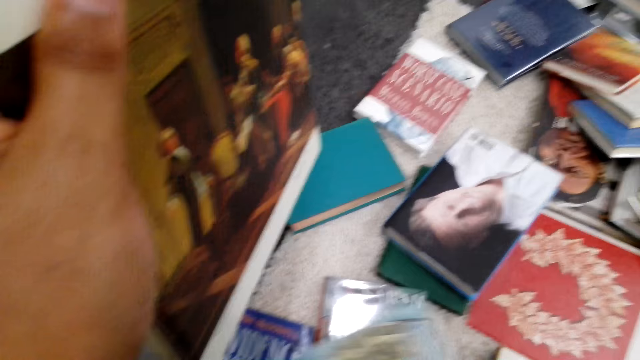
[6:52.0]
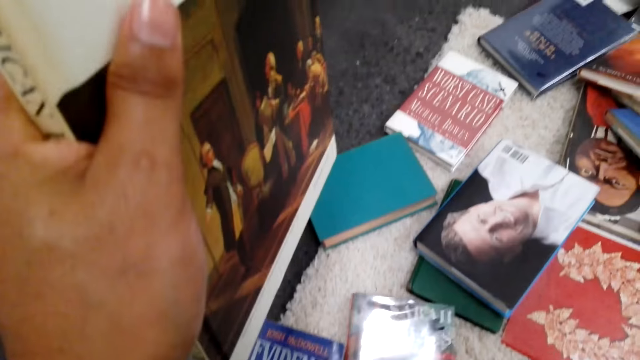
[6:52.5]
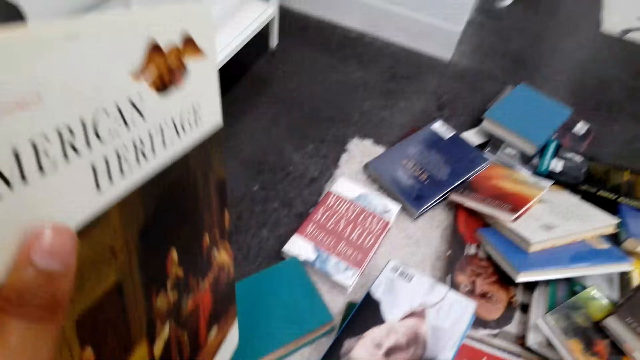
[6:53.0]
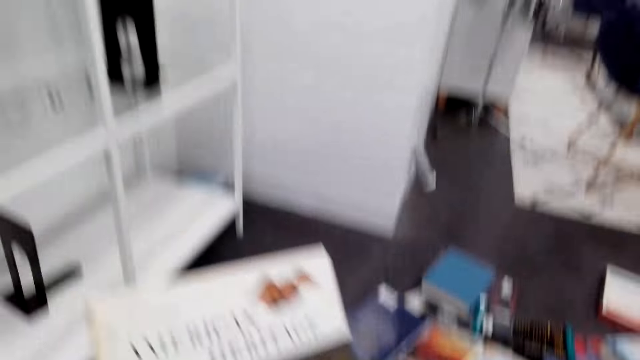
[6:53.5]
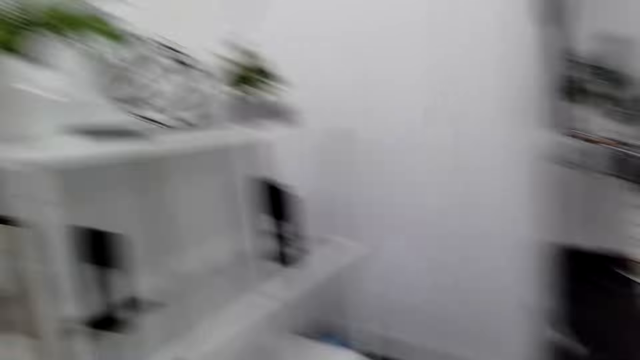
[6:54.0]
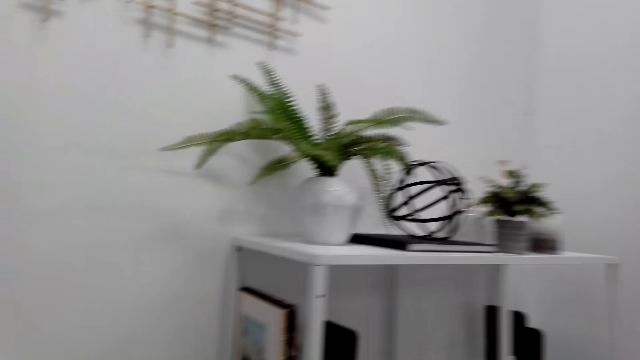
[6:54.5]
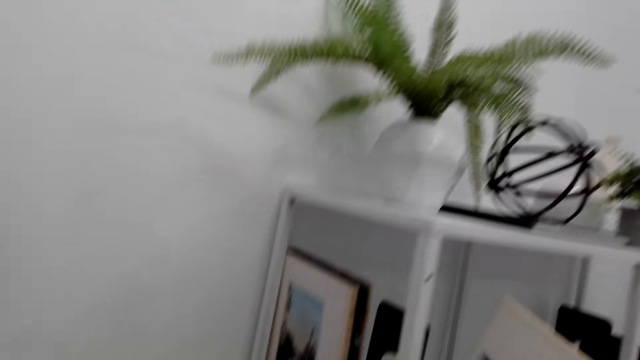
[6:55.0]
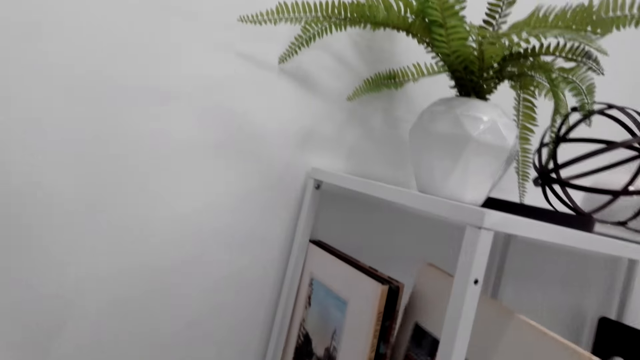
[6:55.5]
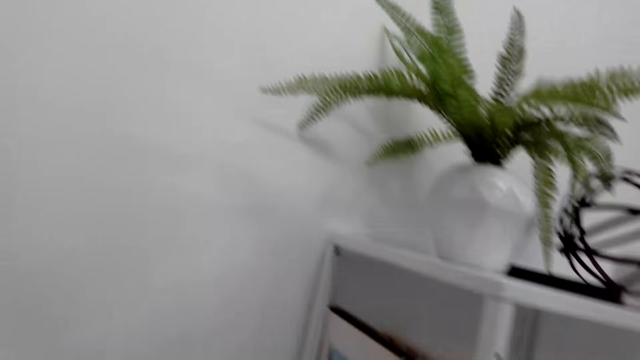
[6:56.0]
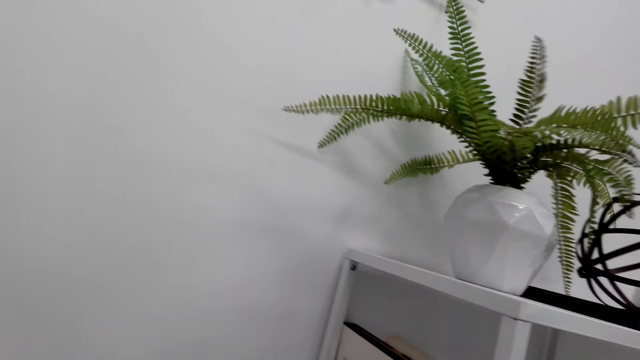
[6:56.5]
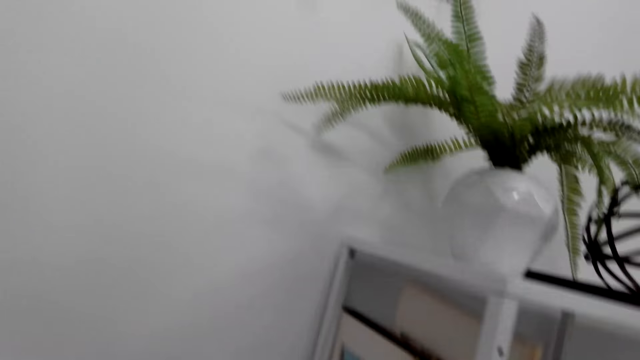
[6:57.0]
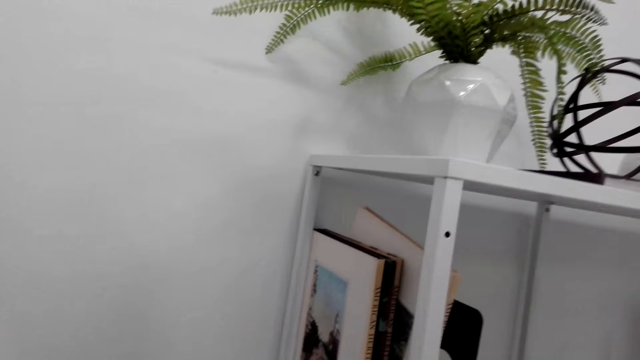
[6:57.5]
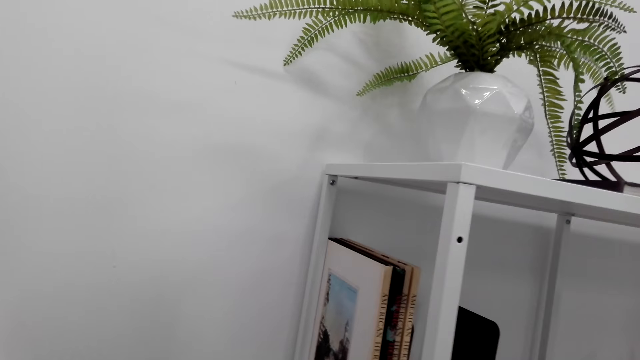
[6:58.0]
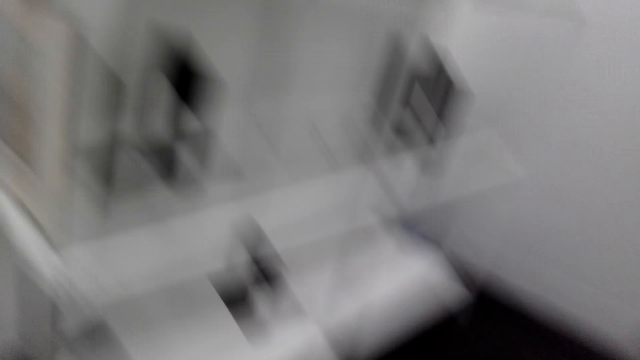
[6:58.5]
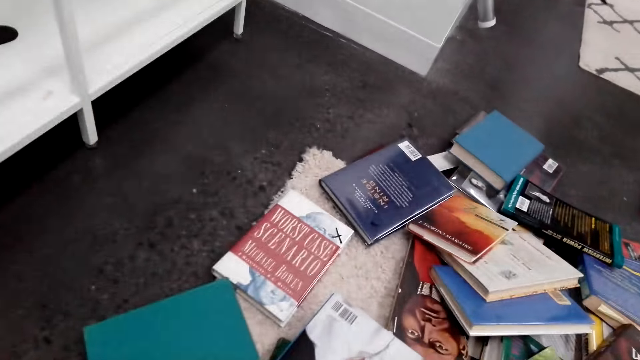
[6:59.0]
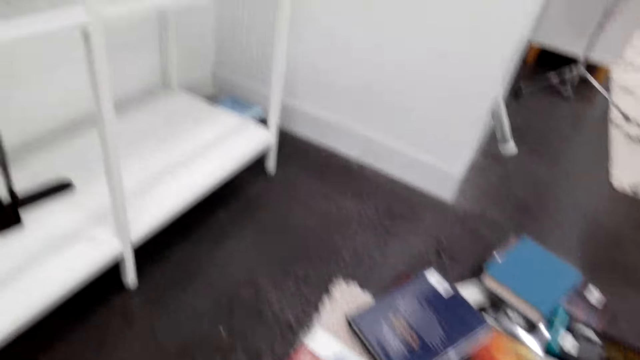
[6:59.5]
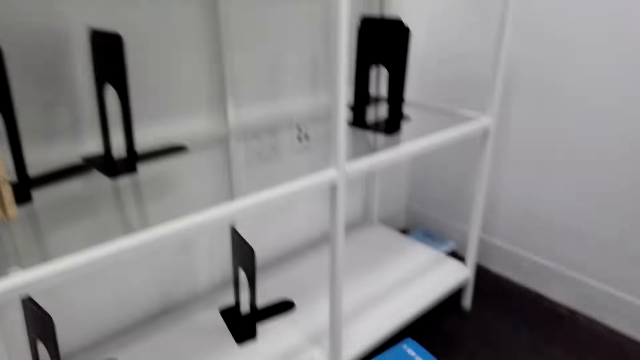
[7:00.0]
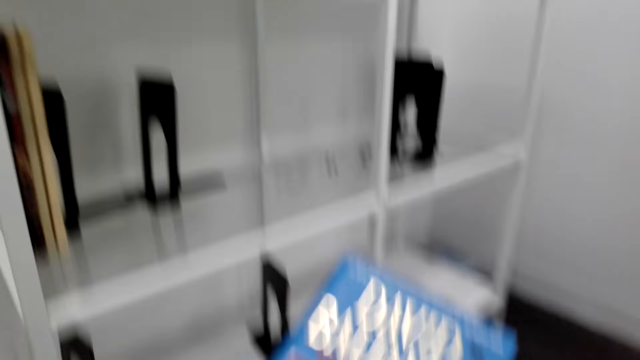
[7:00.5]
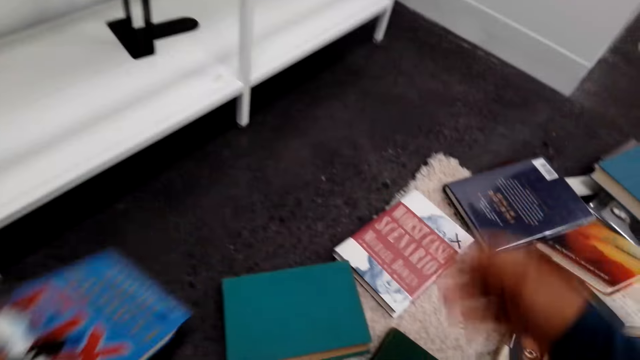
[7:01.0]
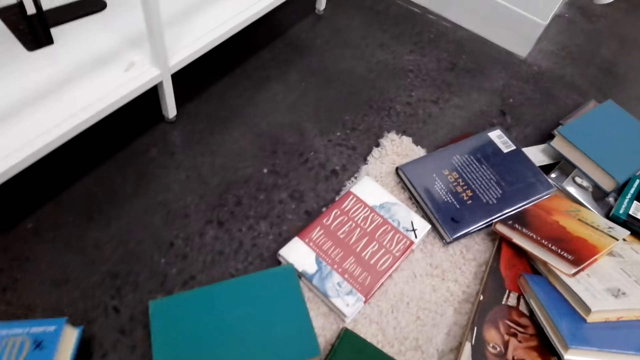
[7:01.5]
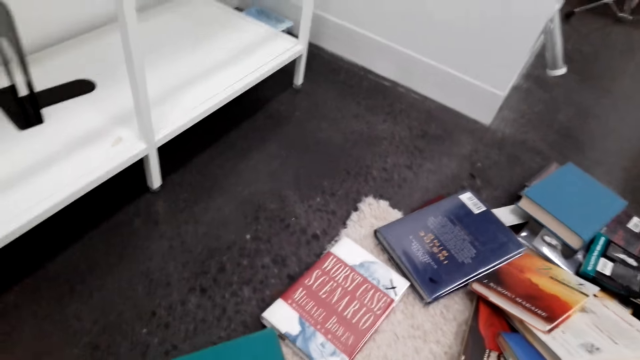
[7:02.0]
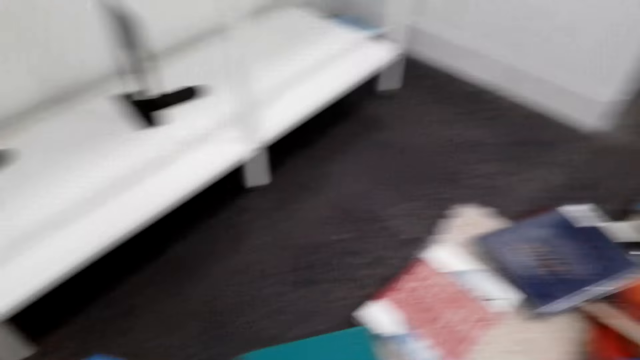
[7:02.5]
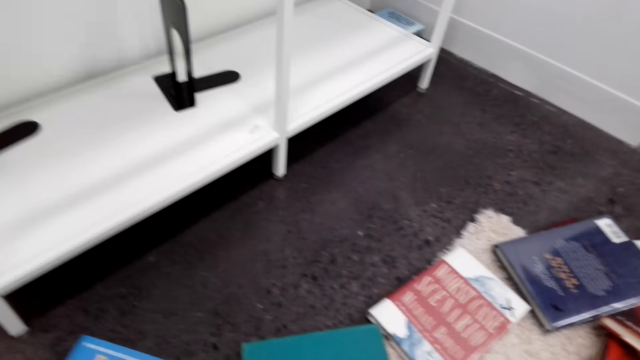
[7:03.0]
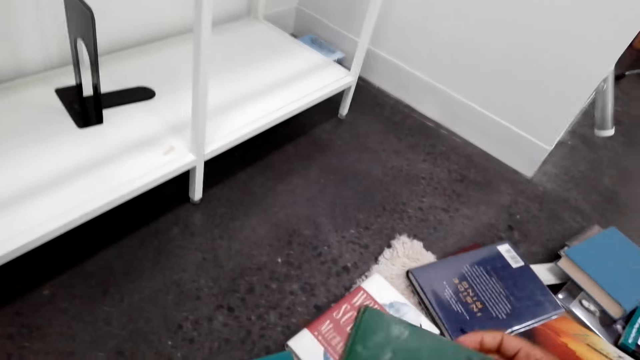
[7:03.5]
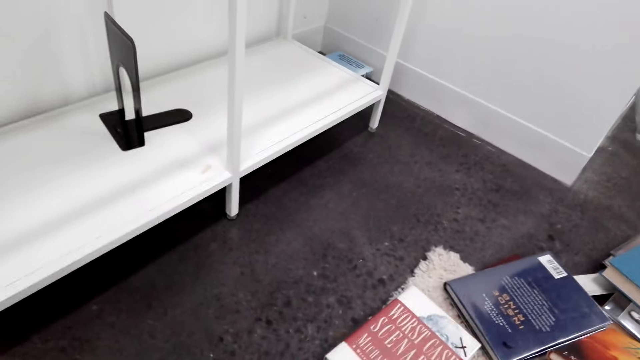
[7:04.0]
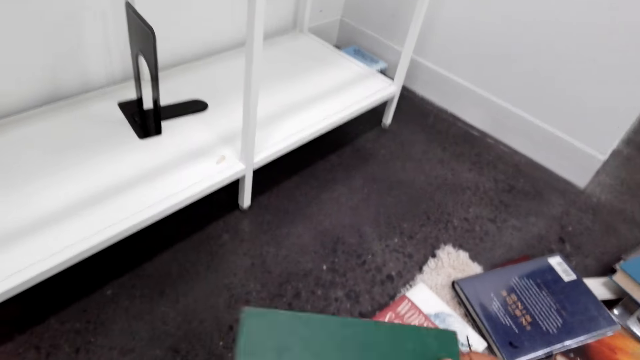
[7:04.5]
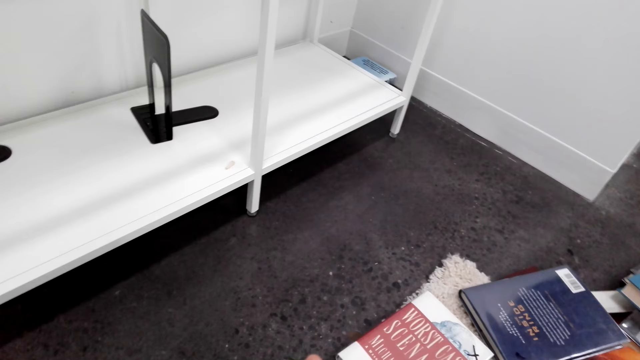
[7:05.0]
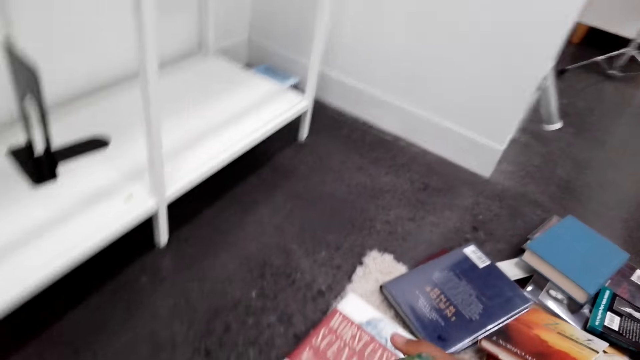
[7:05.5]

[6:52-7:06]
The camera wearer looks around. They arrange the books. They look around. They arrange books on the bookshelf. They move to the shelf. They look down and turn. They lift a book up and turn to the shelf. They hold the book. They put the book down. They move hands. They lift another book. They hold the other book.

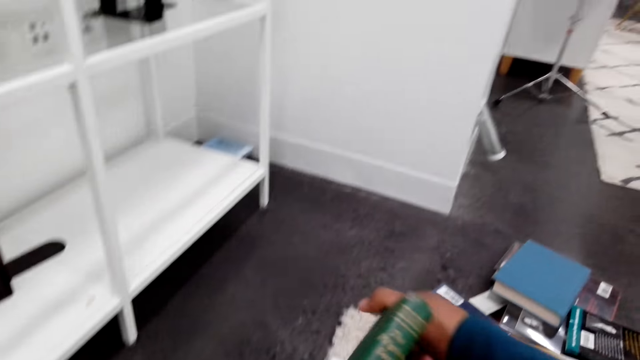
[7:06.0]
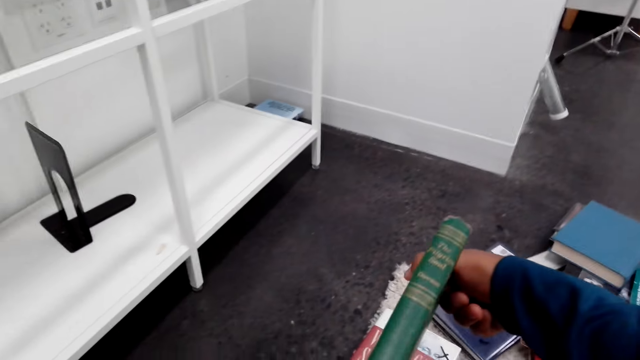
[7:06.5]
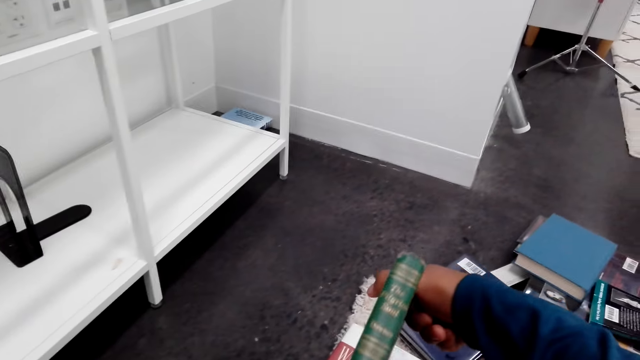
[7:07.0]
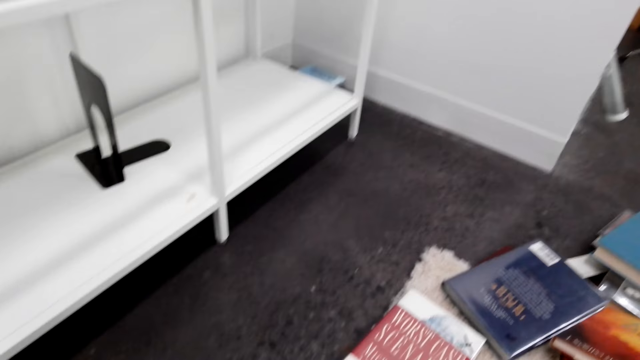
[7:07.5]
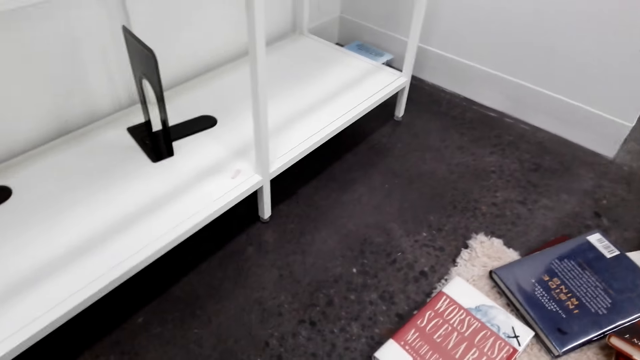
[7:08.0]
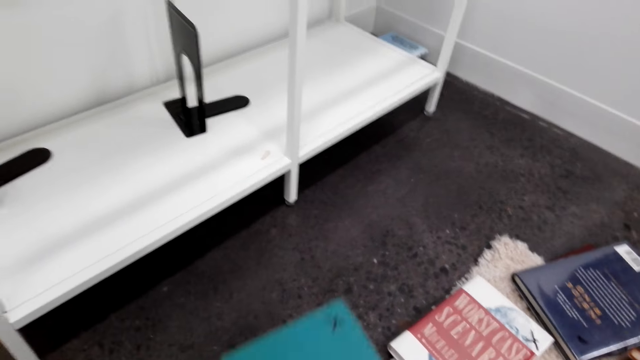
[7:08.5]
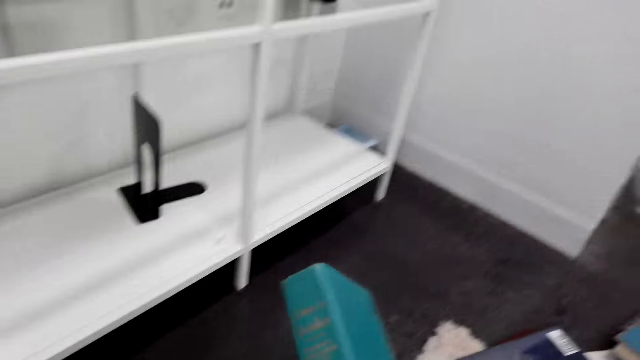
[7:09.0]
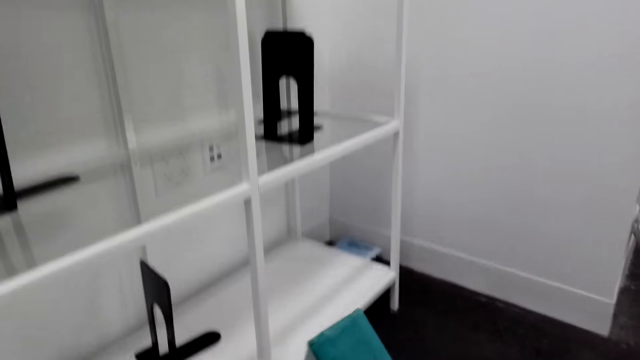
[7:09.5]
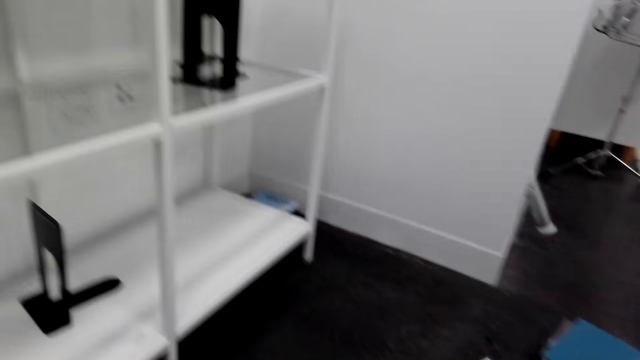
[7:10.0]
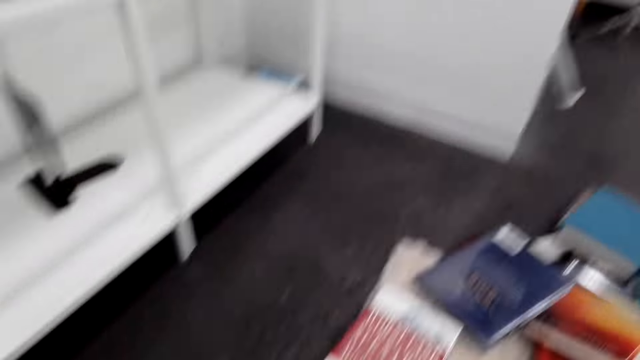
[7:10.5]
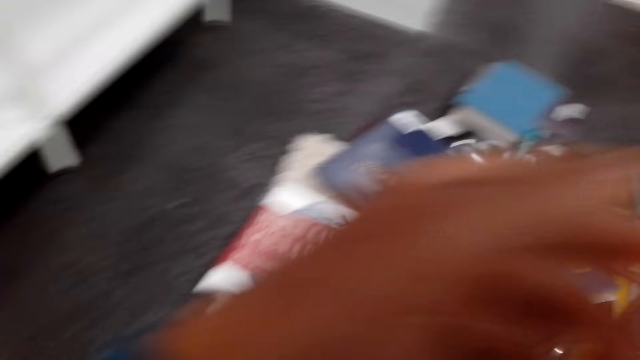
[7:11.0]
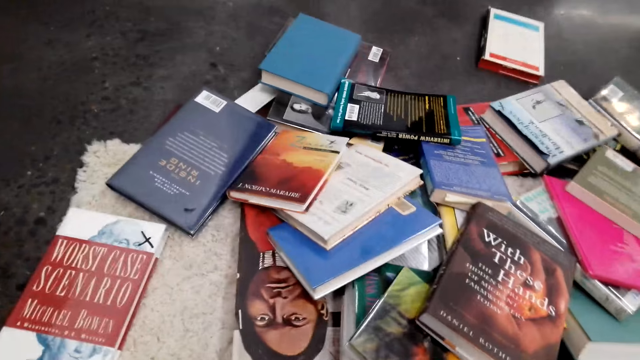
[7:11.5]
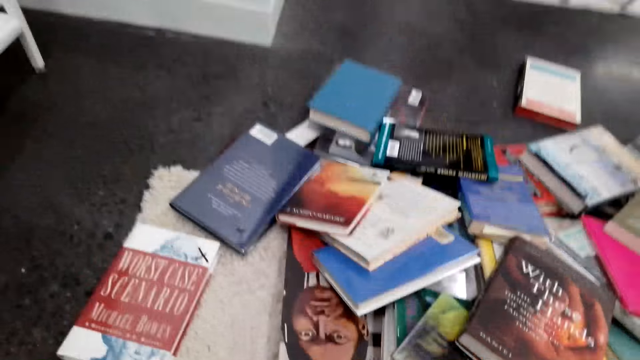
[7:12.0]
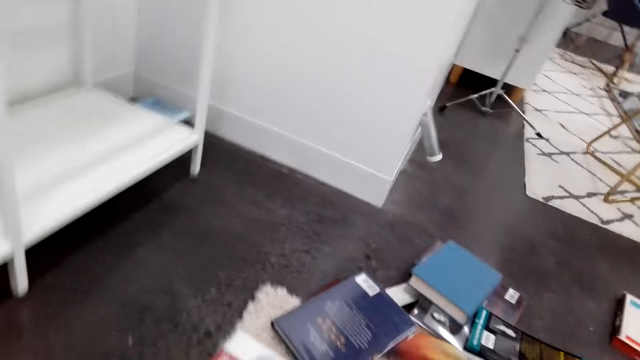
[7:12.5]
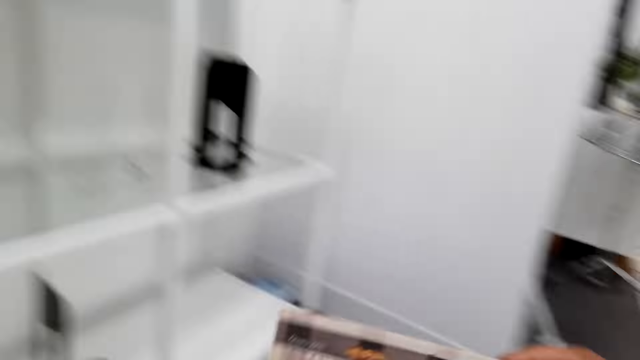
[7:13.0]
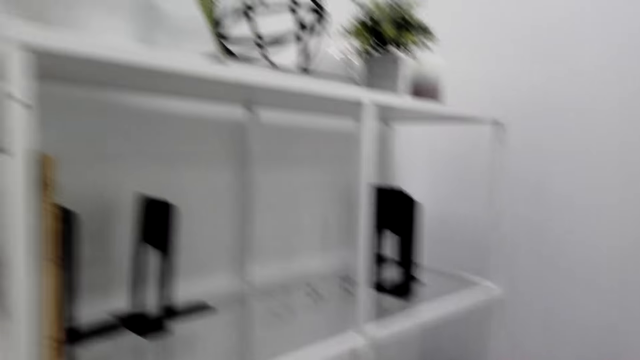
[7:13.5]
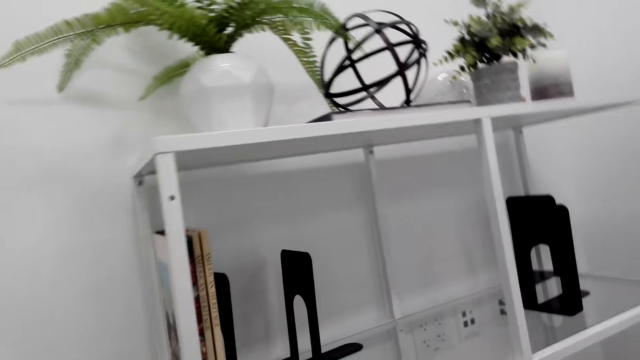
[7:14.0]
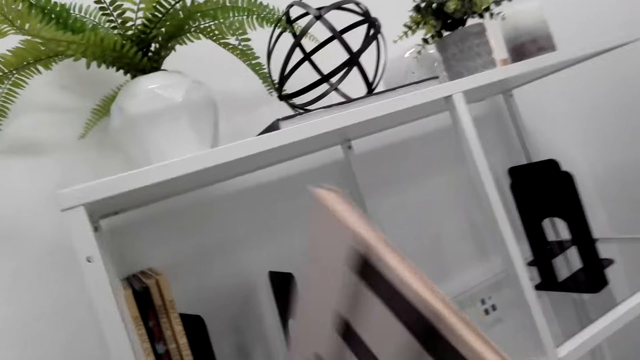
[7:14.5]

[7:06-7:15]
The camera wearer stares at the book. They move the book down. They pick up a book. They look around and put the book down. They walk to the shelf and look around.
